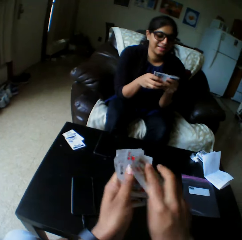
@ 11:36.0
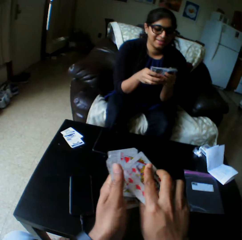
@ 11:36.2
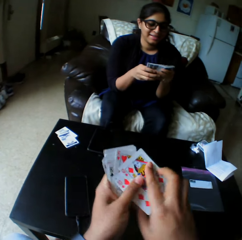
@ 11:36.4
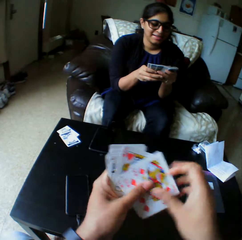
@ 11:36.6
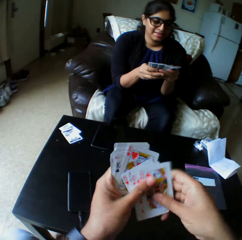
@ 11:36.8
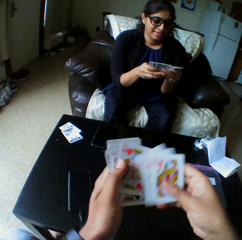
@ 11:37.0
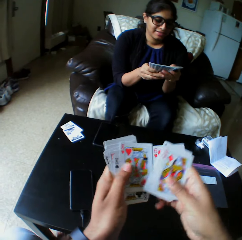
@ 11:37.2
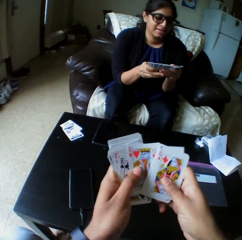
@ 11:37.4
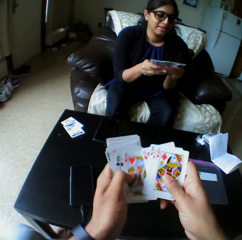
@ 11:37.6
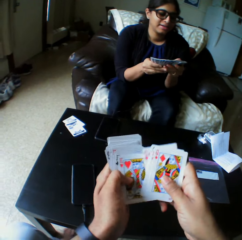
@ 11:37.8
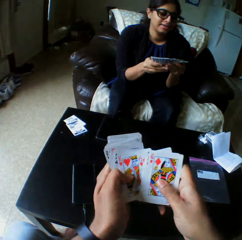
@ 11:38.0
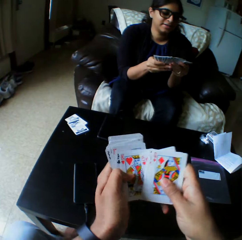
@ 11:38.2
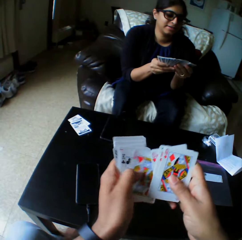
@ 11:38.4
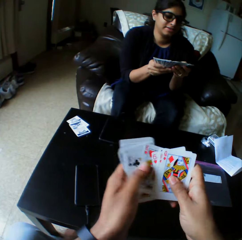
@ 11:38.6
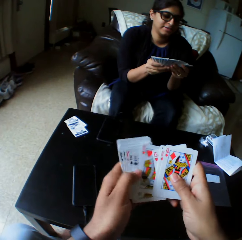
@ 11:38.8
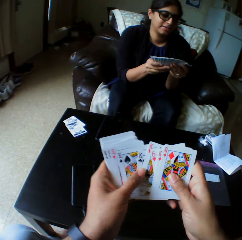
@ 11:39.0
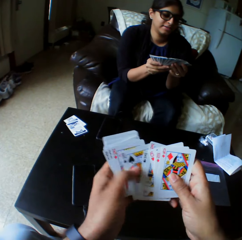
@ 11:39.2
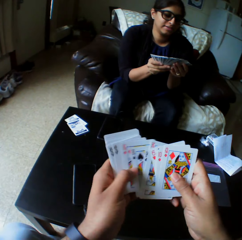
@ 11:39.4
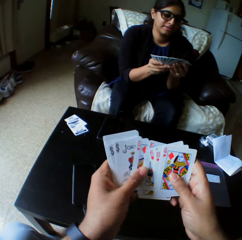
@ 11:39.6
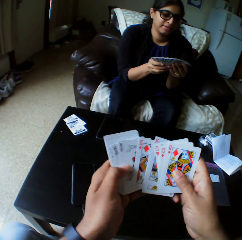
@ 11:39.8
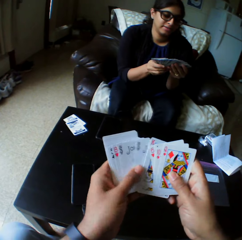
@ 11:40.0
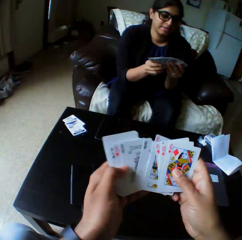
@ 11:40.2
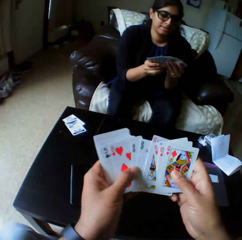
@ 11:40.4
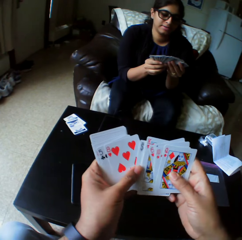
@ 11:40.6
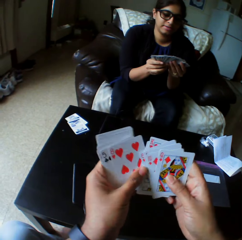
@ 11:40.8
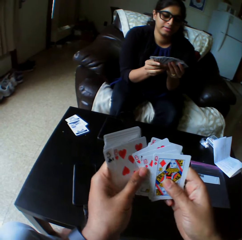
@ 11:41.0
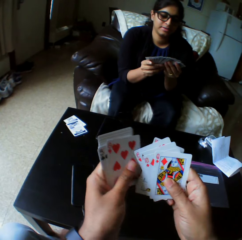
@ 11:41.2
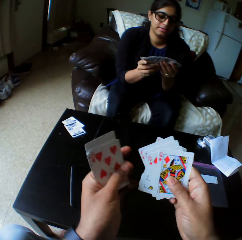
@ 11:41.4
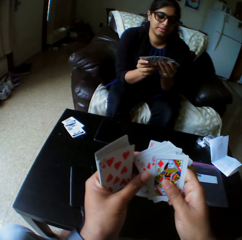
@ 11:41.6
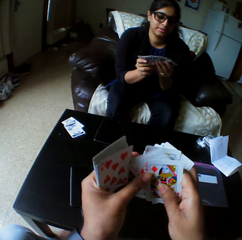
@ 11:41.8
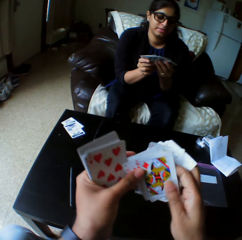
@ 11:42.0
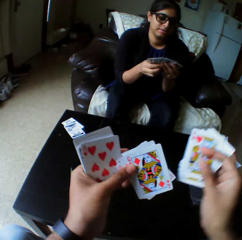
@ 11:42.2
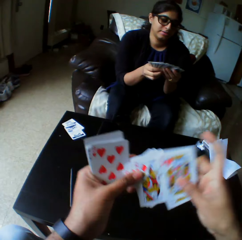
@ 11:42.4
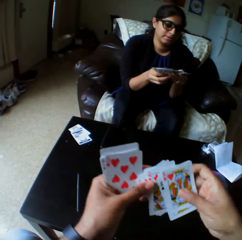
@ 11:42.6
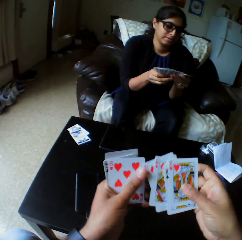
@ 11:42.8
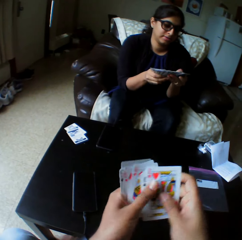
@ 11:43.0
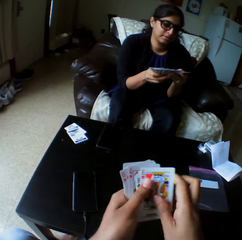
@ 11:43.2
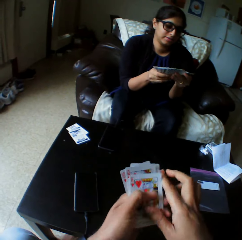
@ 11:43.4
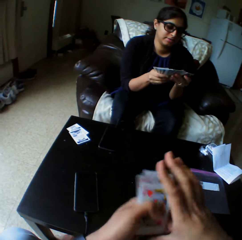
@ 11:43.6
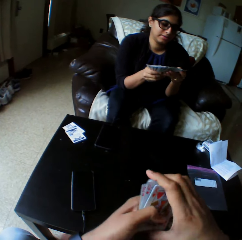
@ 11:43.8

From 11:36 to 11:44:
The camera wearer shuffles cards with both hands. A woman shuffles cards with both hands. The camera wearer arranges the play card.

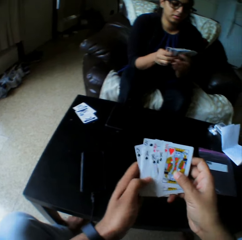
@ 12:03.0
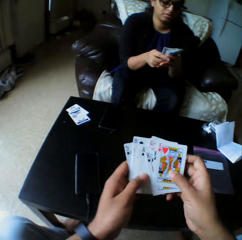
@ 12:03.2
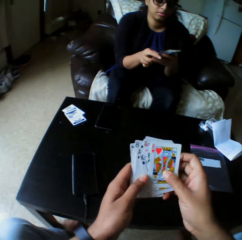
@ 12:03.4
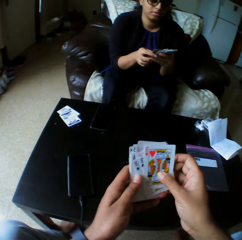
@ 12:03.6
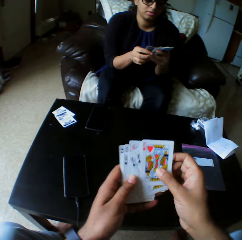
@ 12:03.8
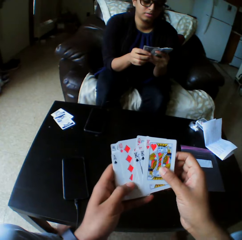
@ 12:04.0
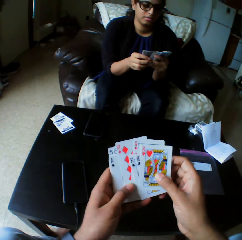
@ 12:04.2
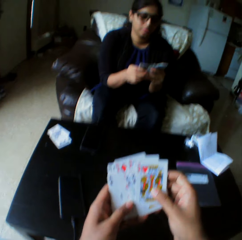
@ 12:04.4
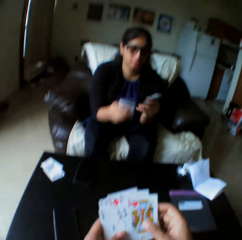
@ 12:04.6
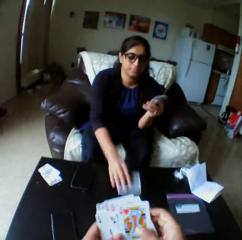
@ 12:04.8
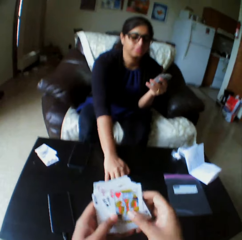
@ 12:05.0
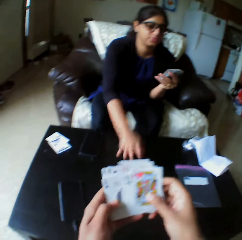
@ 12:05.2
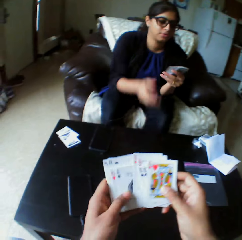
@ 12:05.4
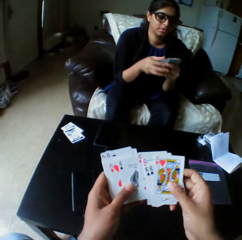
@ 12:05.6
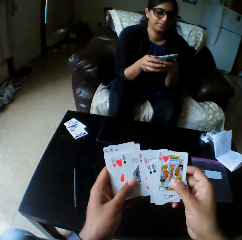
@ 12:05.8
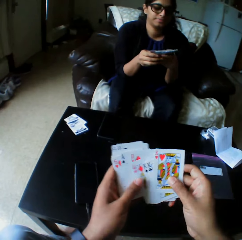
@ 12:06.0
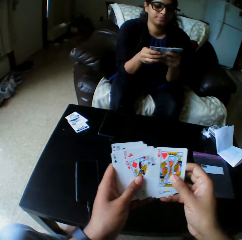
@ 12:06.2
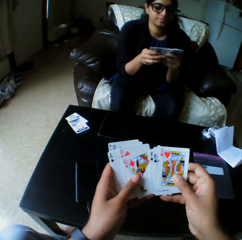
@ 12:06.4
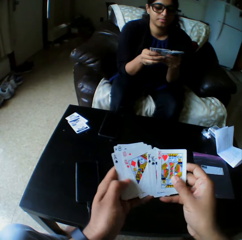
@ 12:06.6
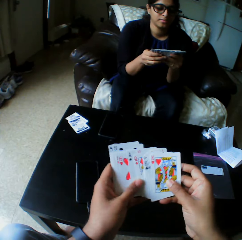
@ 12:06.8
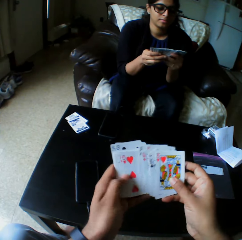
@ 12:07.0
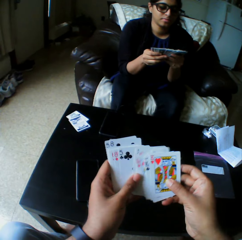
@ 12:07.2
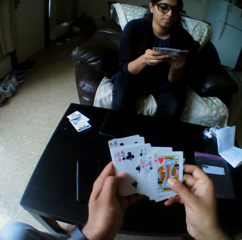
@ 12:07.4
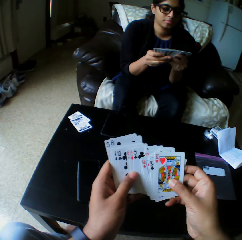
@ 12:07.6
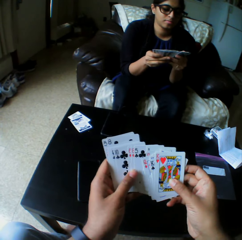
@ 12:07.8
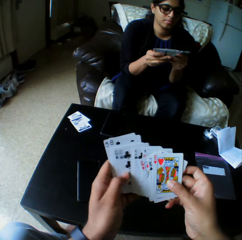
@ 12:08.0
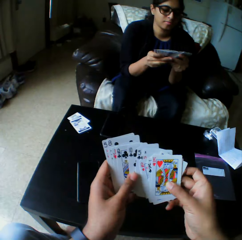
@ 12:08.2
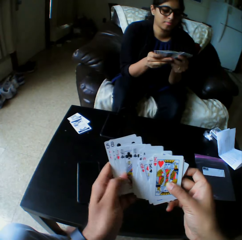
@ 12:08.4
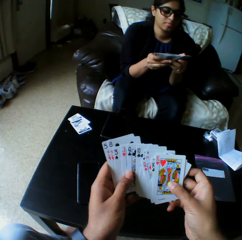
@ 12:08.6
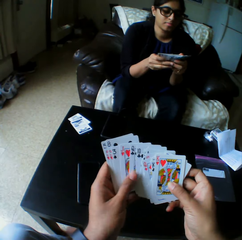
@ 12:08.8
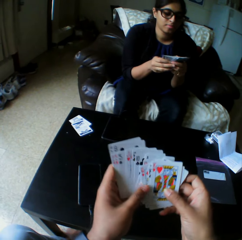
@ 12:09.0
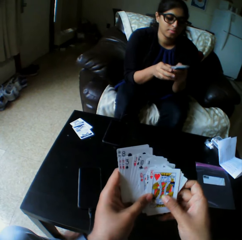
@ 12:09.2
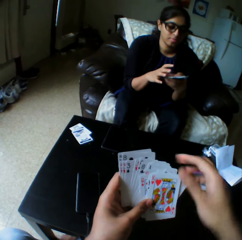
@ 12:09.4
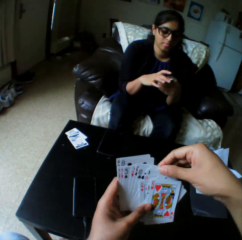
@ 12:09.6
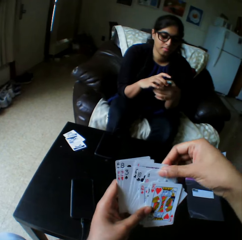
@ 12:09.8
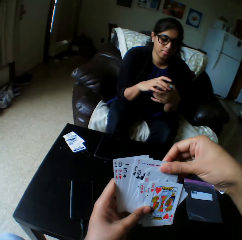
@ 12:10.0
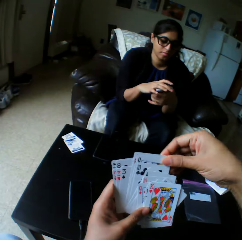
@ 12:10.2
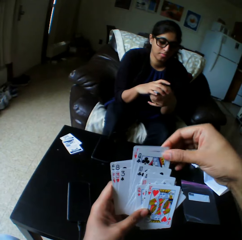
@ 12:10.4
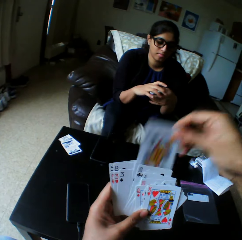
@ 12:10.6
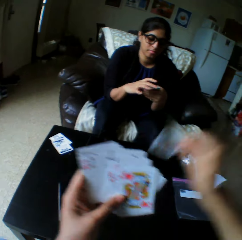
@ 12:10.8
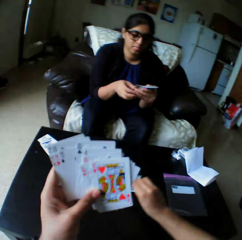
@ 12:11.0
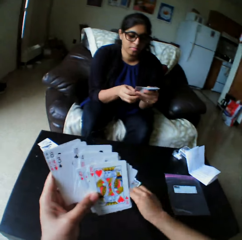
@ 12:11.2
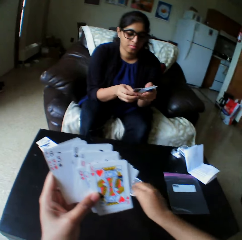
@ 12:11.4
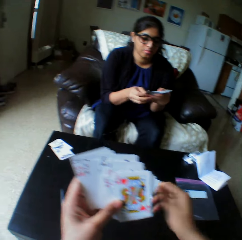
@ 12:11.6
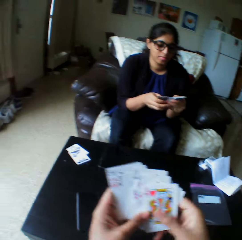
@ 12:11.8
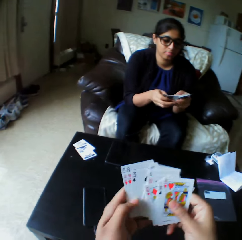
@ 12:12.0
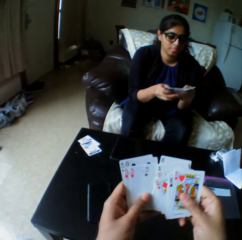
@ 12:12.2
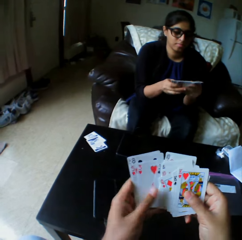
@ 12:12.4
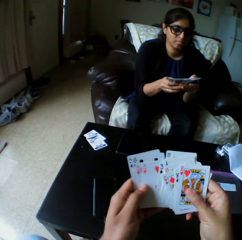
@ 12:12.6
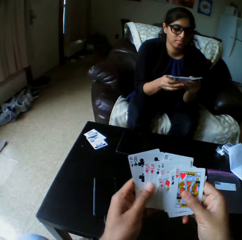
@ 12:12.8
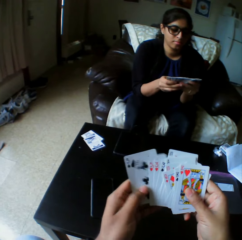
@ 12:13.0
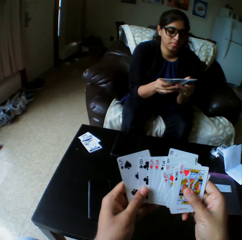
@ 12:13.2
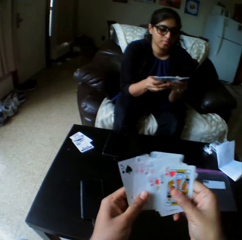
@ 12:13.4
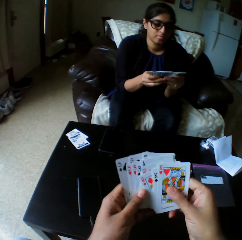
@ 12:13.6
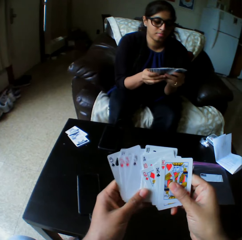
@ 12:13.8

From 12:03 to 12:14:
A woman drops a card on the table with the right hand. The camera wearer drops a card on the table with the right hand. The woman shuffles cards with both hands. The camera wearer takes the play card. They drop a card on the table with the right hand.

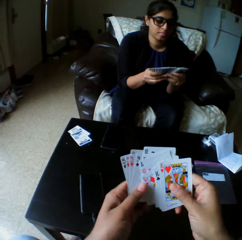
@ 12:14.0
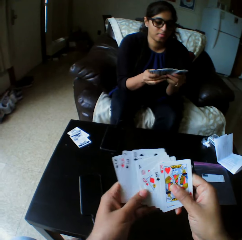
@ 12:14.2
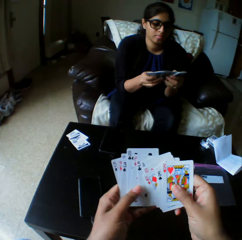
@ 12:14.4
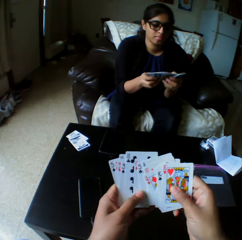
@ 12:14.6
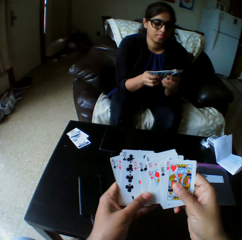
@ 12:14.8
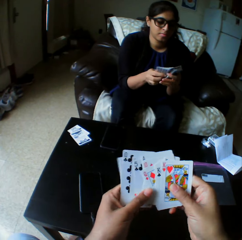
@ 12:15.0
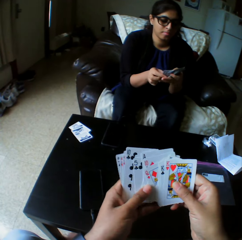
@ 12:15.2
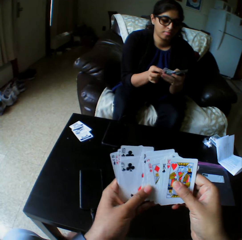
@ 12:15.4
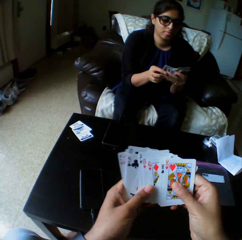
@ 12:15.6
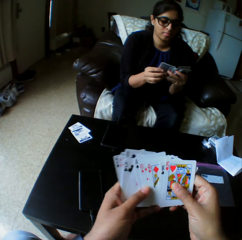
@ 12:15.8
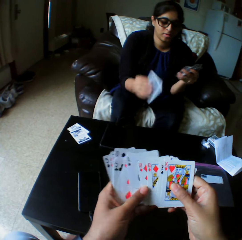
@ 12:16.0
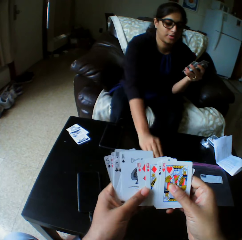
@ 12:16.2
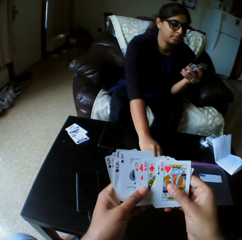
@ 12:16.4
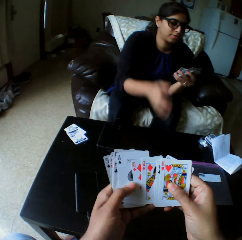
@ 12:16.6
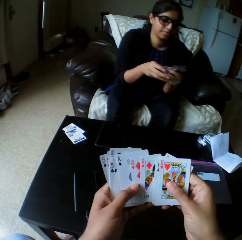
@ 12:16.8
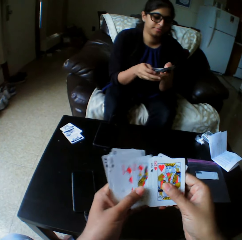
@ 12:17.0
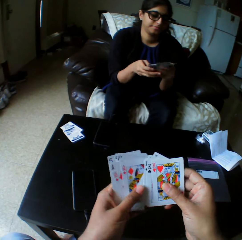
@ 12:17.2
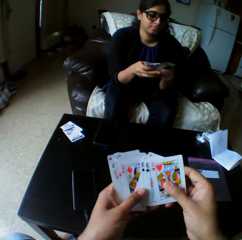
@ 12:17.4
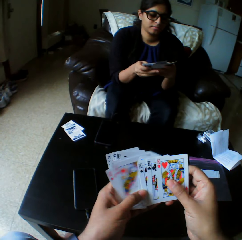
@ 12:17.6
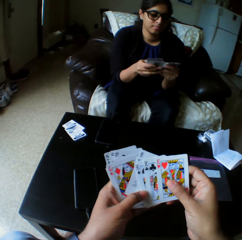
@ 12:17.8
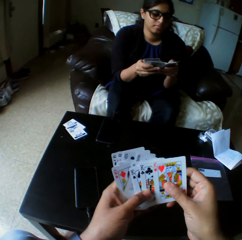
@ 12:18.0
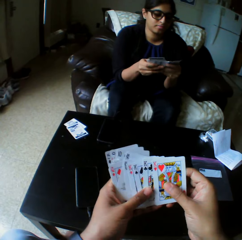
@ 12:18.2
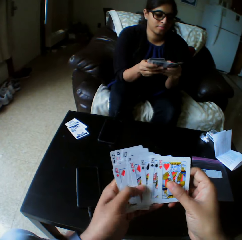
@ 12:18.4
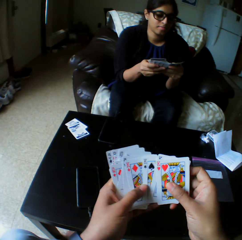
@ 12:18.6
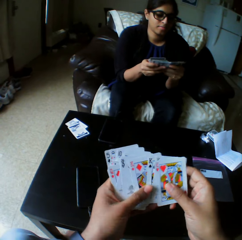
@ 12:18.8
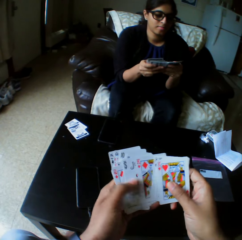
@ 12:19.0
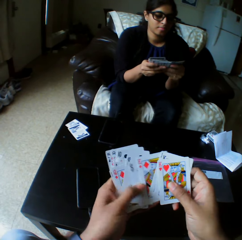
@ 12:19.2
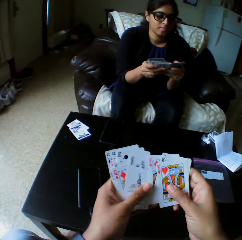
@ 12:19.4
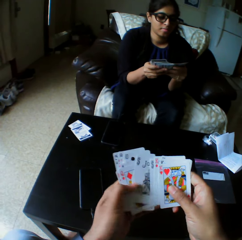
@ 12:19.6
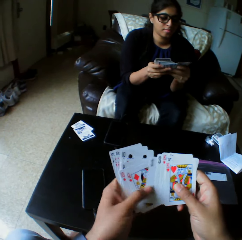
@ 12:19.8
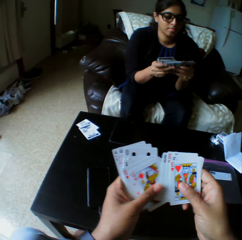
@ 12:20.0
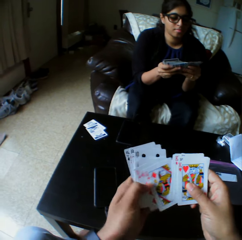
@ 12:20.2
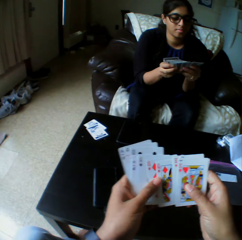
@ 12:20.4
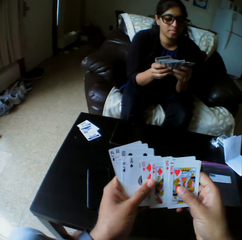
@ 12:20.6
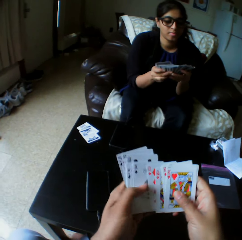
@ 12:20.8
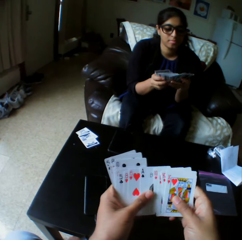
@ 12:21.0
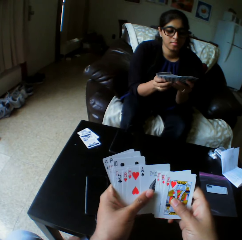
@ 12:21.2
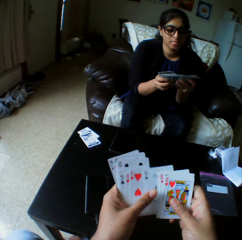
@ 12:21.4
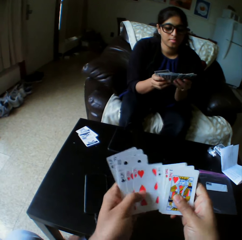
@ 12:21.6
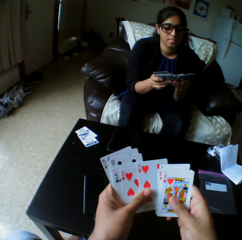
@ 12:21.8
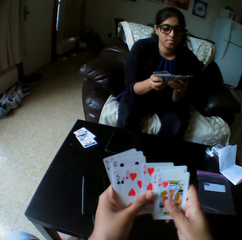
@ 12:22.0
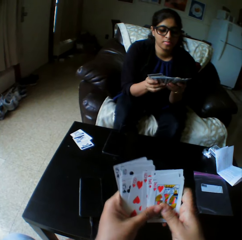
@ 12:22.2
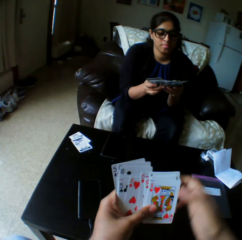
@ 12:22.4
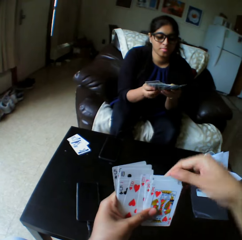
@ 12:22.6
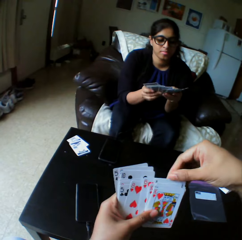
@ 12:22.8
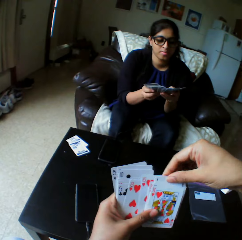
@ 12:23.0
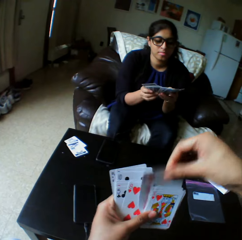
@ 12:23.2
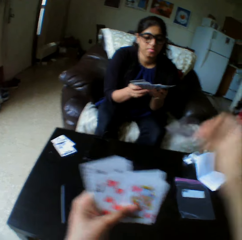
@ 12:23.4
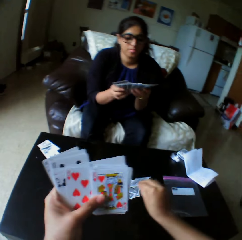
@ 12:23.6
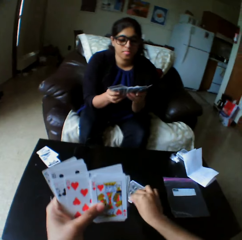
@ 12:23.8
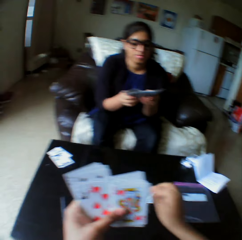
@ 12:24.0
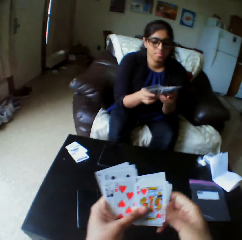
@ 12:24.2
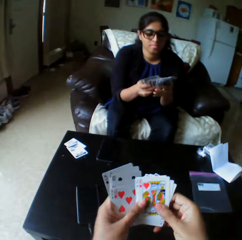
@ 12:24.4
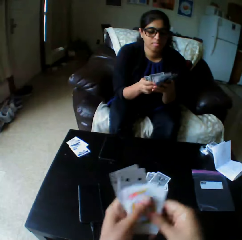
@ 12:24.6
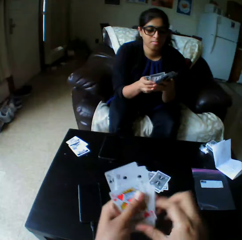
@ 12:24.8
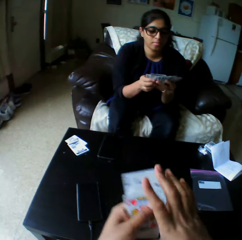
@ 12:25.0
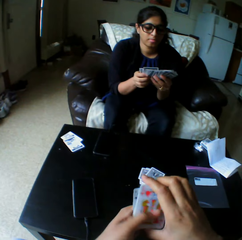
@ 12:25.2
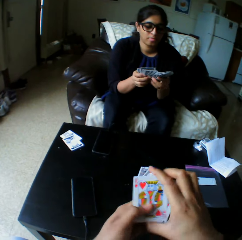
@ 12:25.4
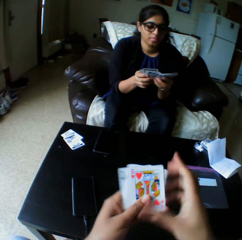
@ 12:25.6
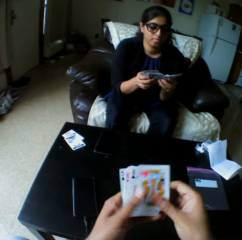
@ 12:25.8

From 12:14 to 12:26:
The camera wearer shuffles cards with both hands and arranges the play cards. A woman drops a card on the table with the right hand. She arranges the play cards and shuffles cards with both hands. The camera wearer takes the play card. They drop a card on the table with the right hand.
